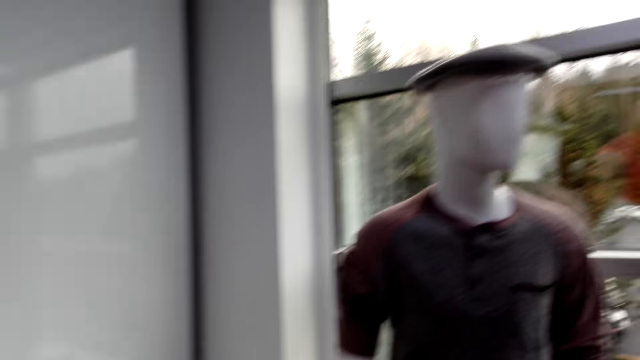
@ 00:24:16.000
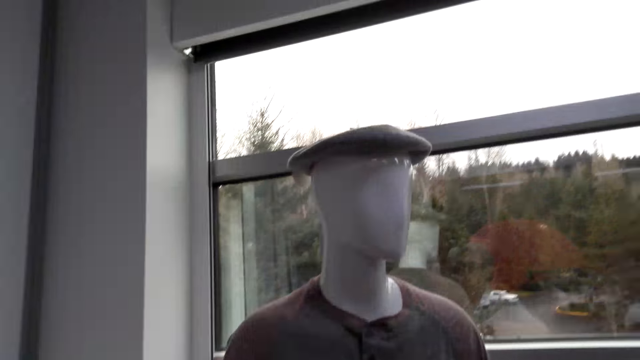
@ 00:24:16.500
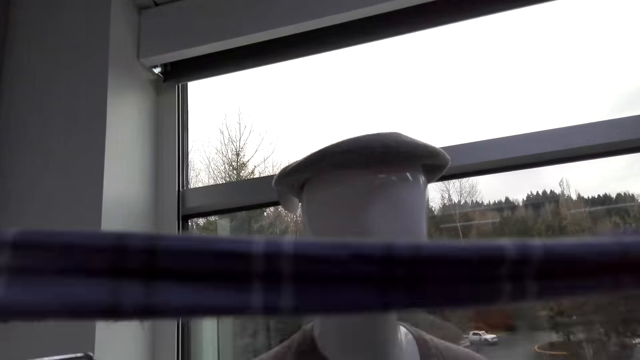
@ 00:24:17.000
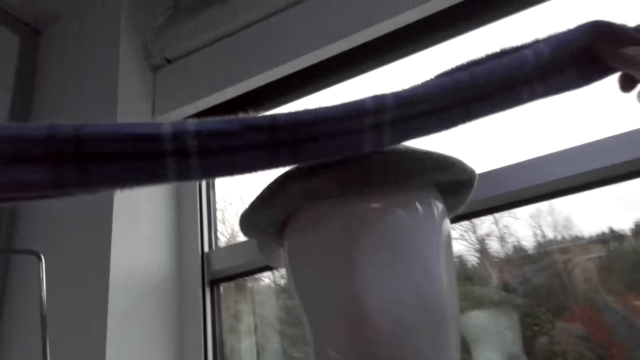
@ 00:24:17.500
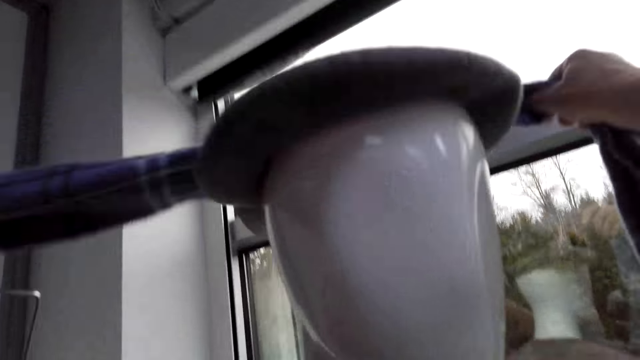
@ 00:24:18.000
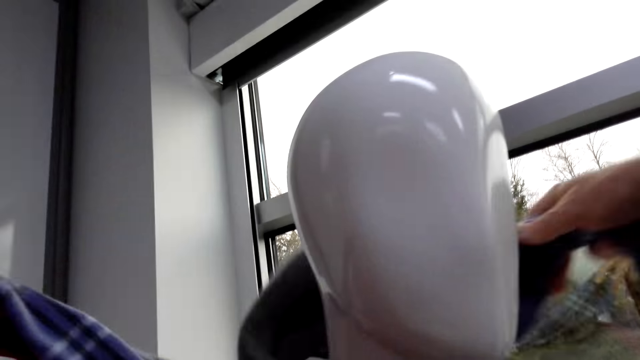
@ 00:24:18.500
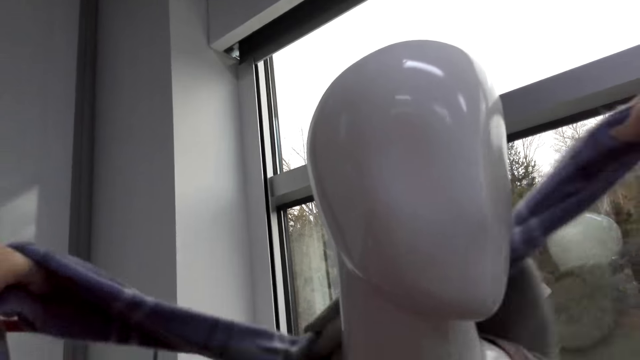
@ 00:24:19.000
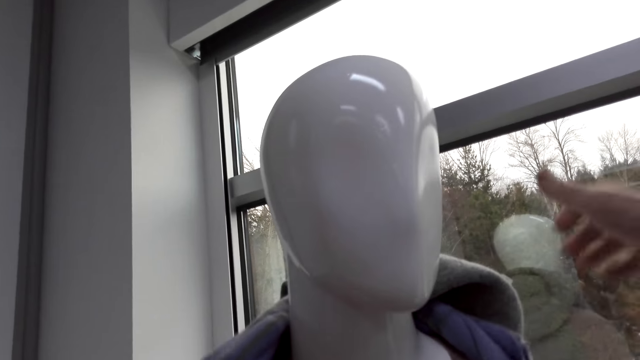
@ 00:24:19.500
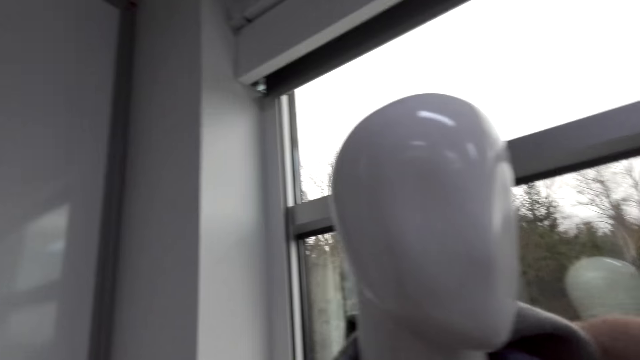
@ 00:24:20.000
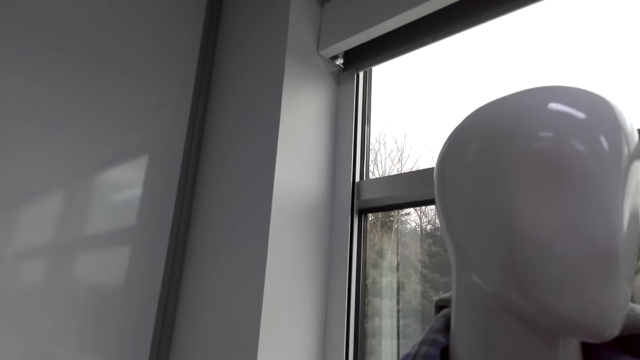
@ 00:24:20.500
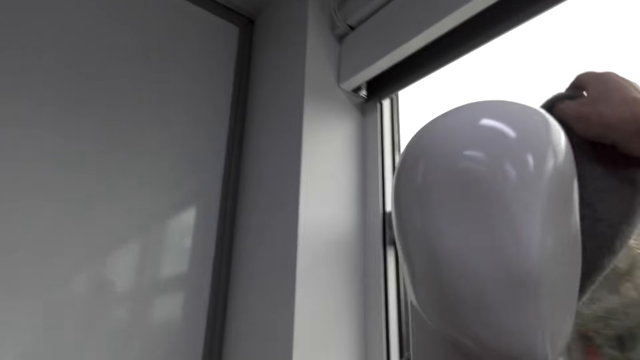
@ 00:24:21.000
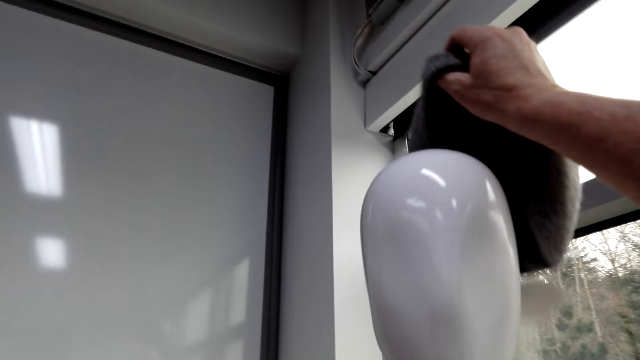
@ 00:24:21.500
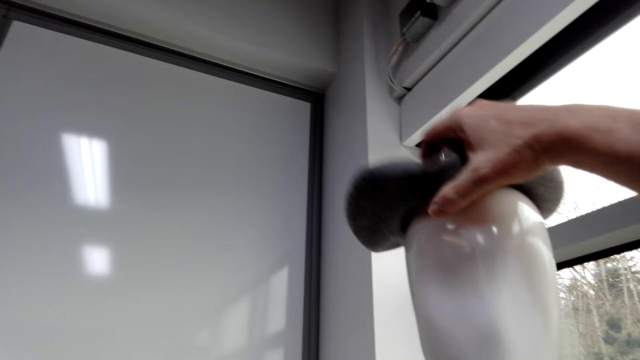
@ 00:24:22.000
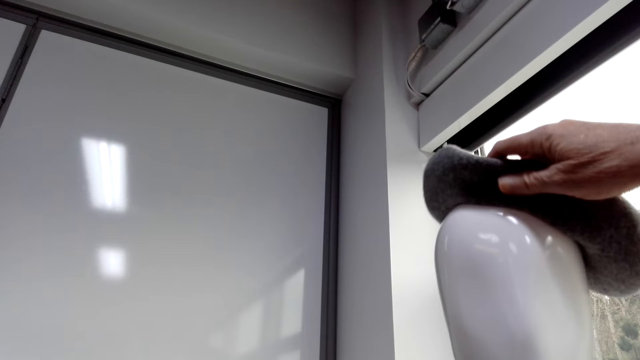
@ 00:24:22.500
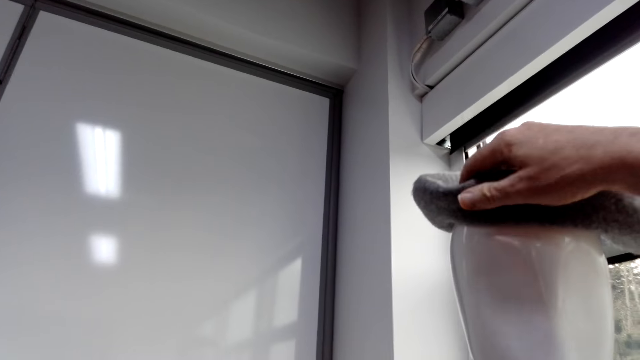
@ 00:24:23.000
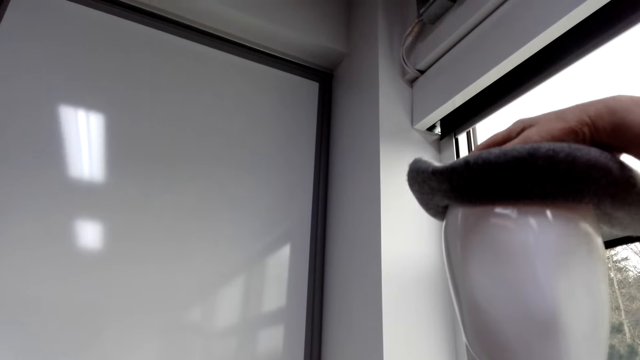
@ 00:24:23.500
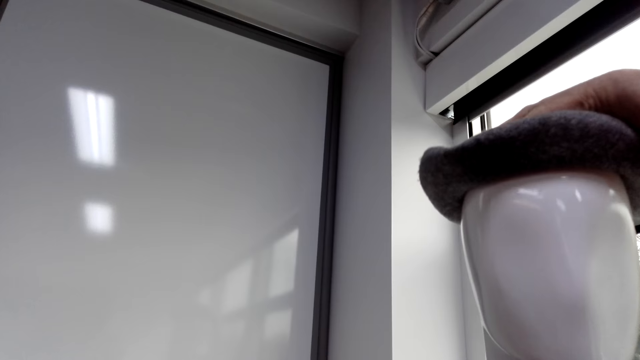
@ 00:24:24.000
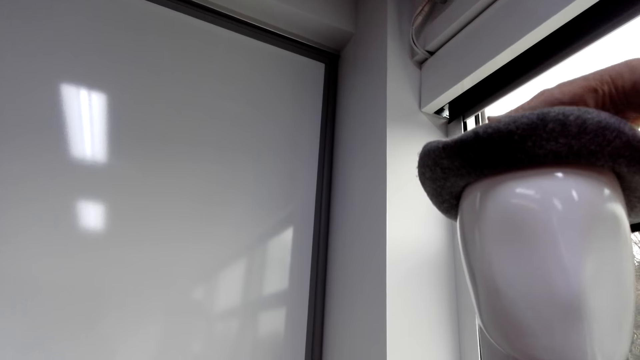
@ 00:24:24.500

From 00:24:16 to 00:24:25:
The camera wearer looks around the shop. They hold a scarf. They put the scarf on the mannequin. They adjust the scarf on a dummy. They hold a hat. They adjust the hat in the dummy. They put the cap on the mannequin.

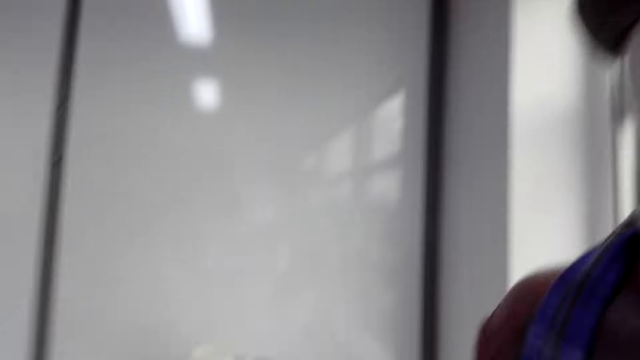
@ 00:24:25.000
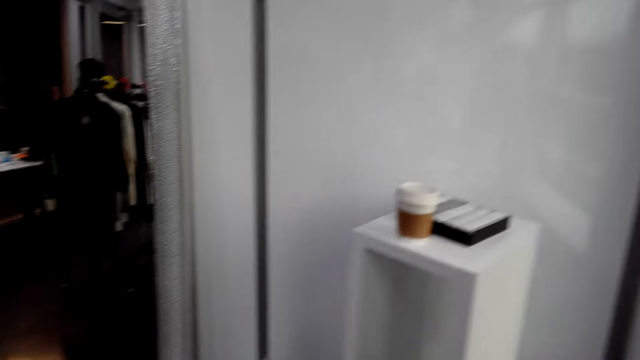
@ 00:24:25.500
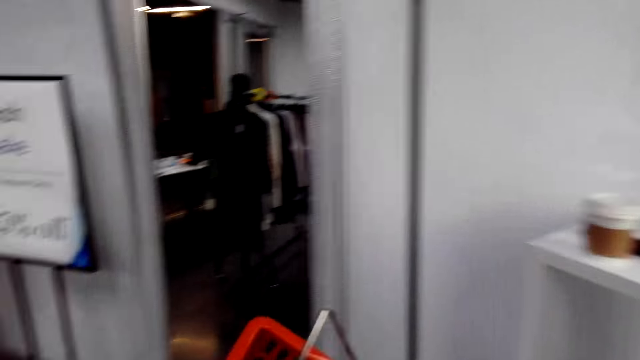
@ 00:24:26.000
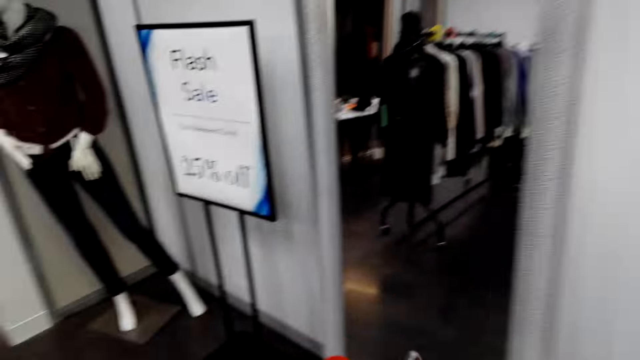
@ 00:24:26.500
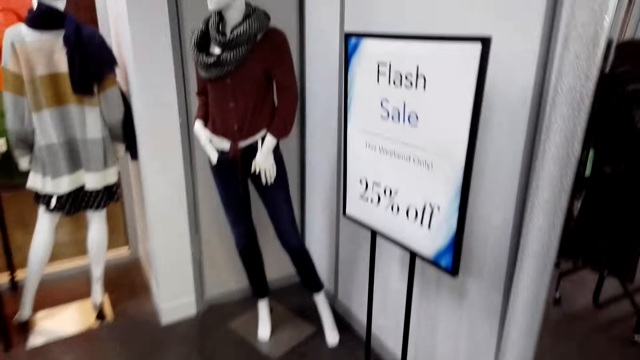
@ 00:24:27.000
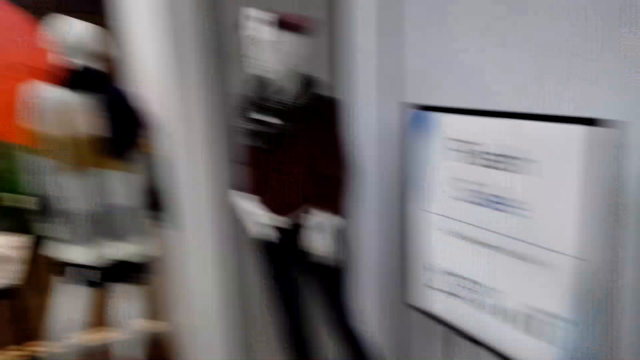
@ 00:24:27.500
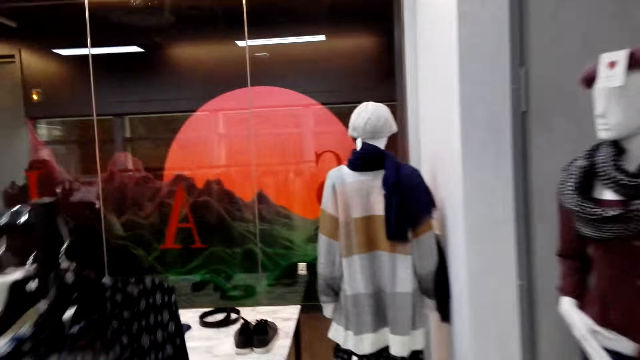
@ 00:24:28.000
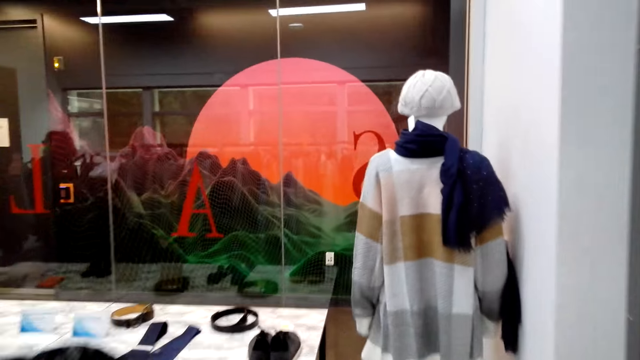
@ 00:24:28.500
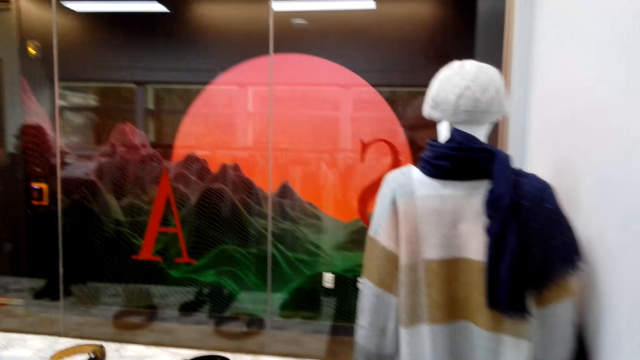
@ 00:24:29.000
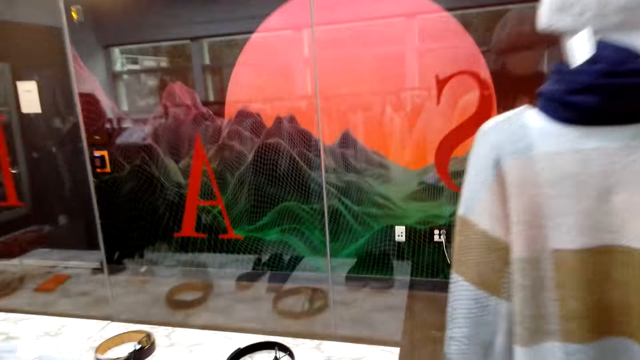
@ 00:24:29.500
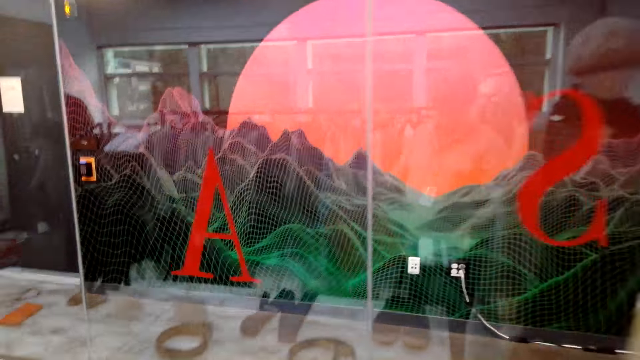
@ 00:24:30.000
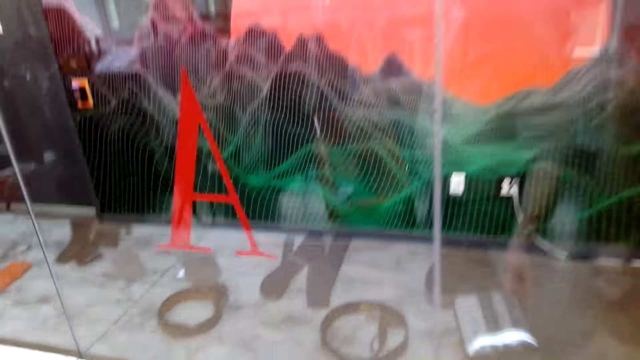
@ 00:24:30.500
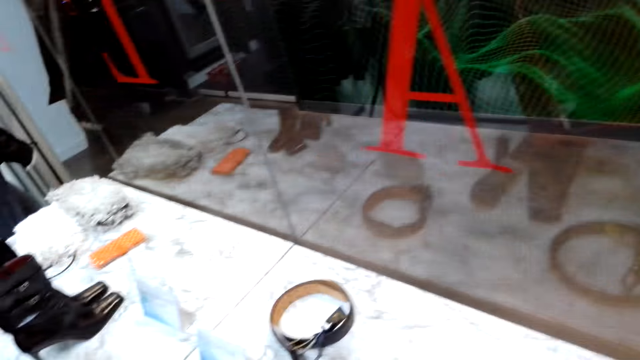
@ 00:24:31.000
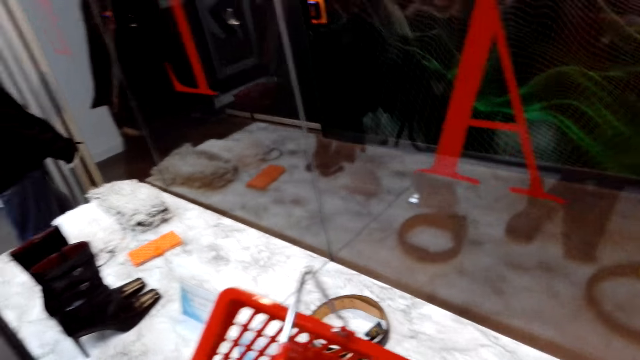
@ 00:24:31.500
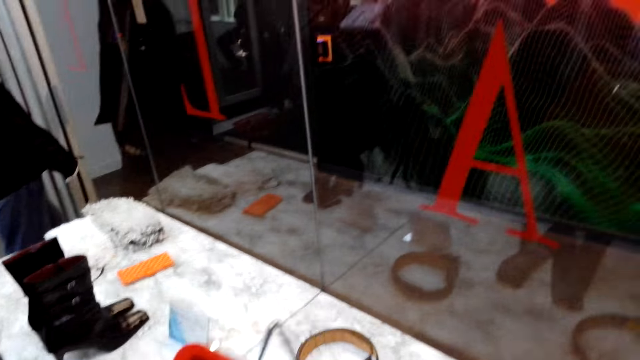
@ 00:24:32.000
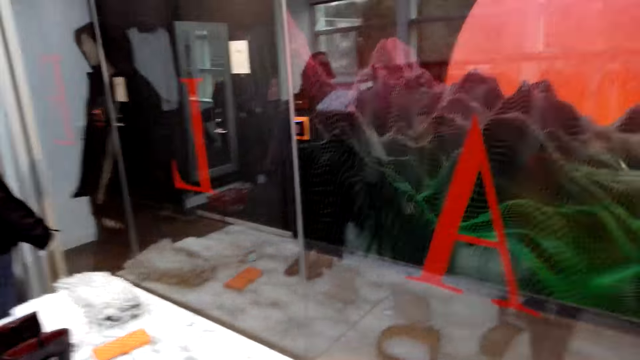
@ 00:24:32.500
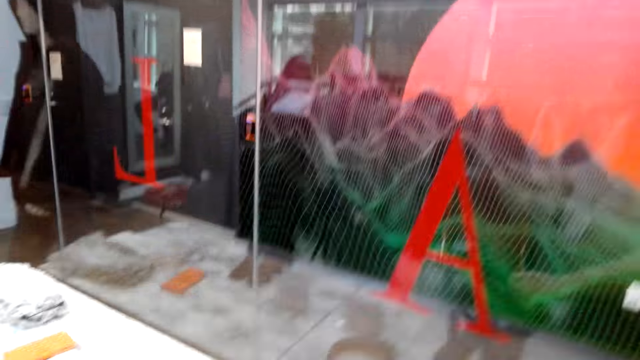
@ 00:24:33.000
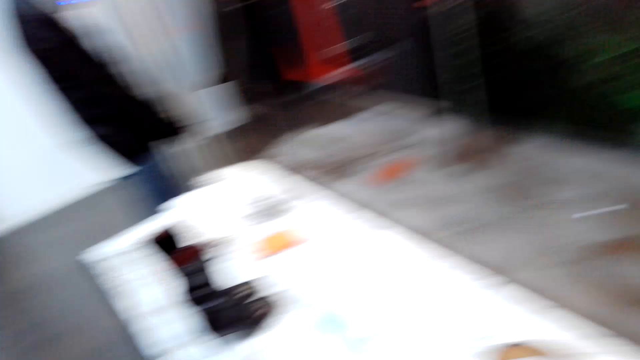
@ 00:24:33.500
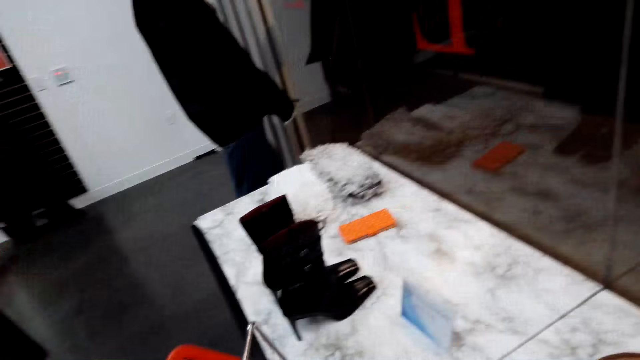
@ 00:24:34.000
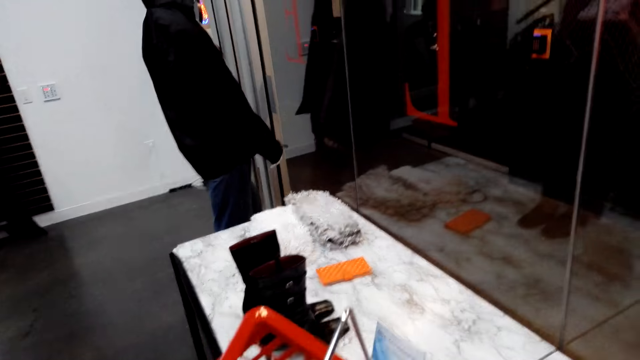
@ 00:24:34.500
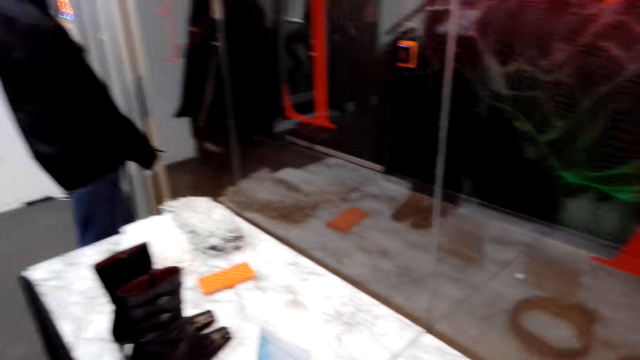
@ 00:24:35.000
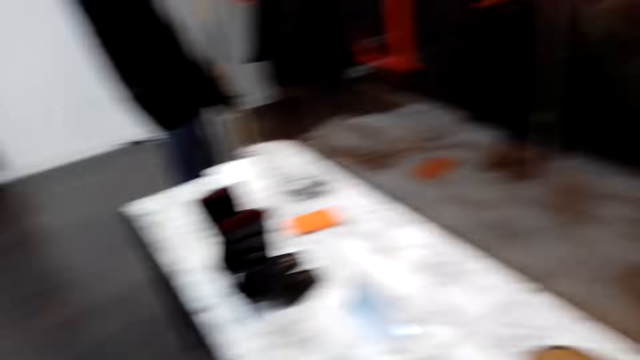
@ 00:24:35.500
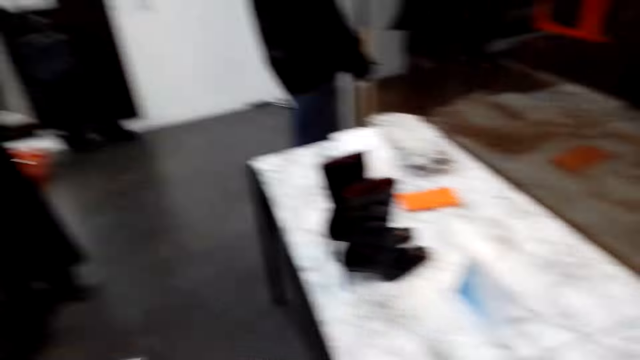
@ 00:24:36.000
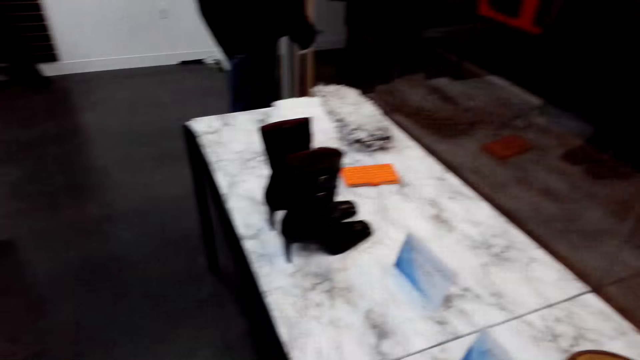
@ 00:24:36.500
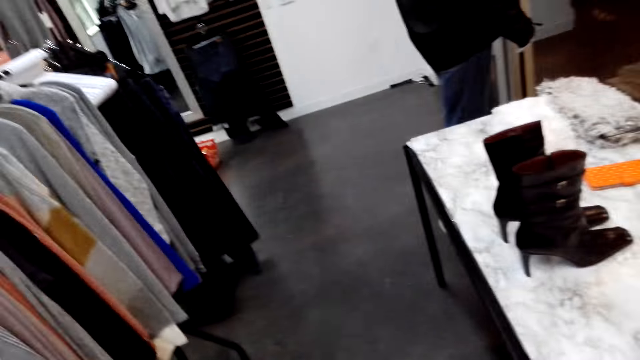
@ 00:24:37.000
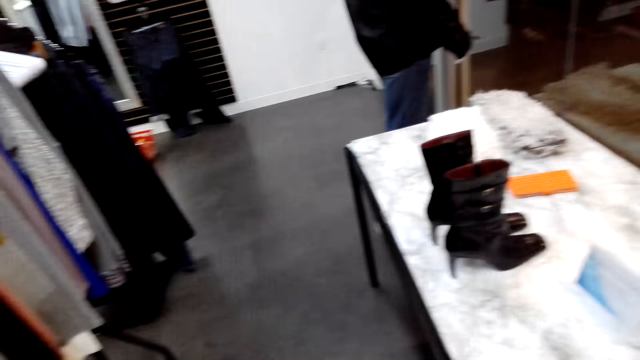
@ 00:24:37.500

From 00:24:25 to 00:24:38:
The camera wearer turns around. They walk around the shop. They converse with a woman. They put the bucket down. They hold a shopping carrier. They converse with the woman. They turn around.
